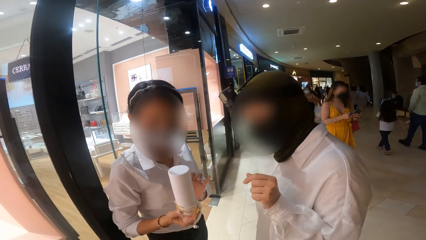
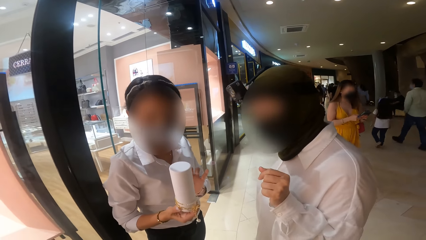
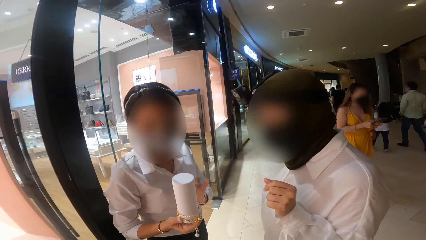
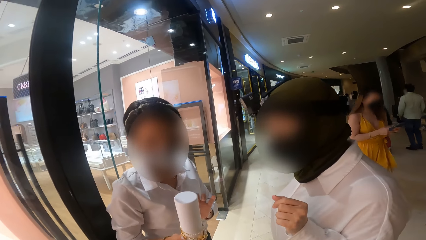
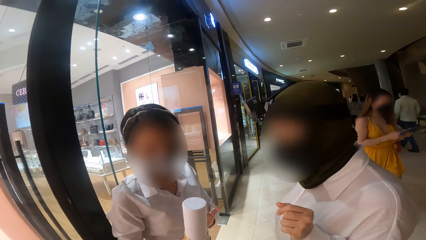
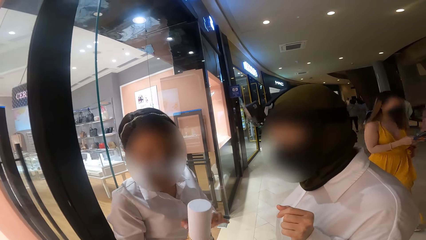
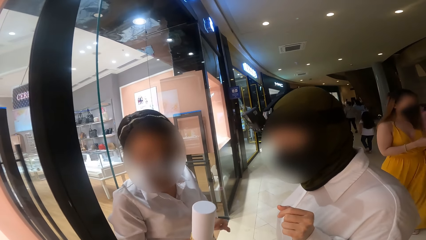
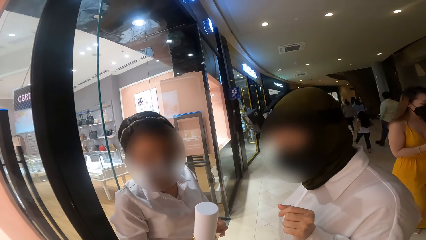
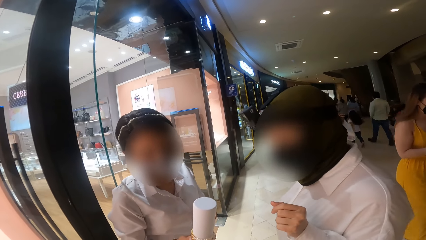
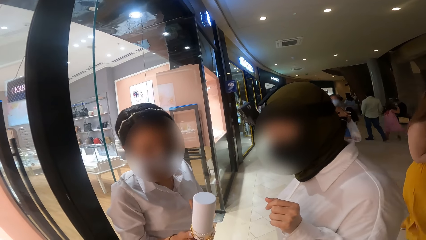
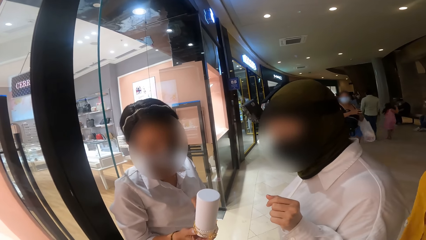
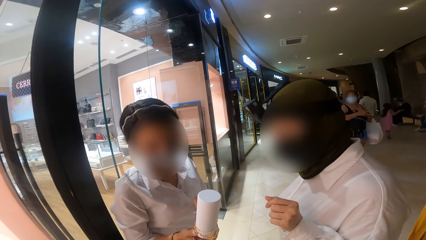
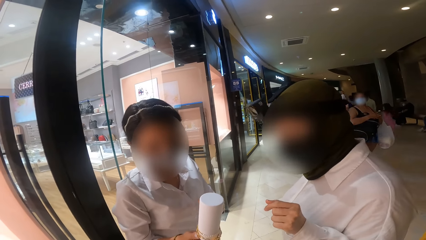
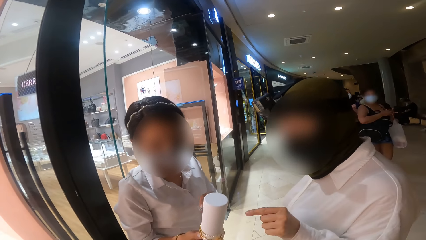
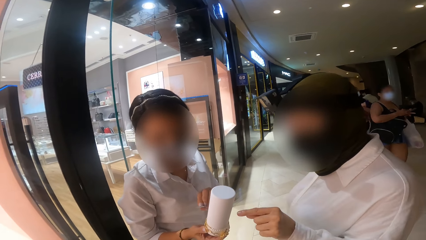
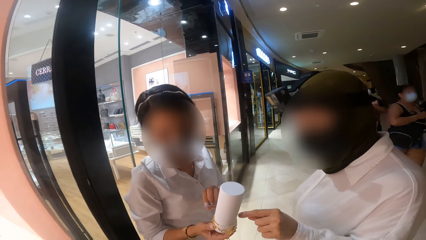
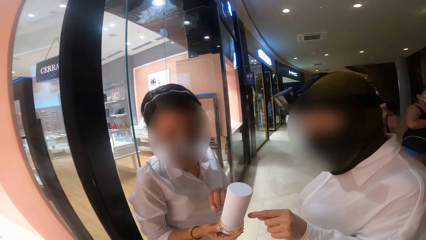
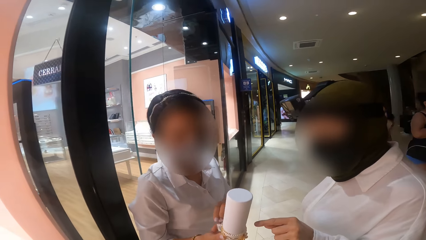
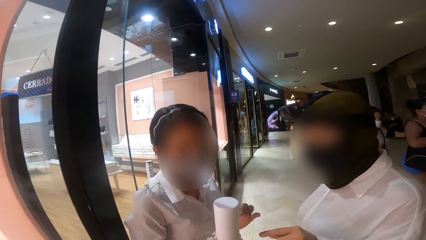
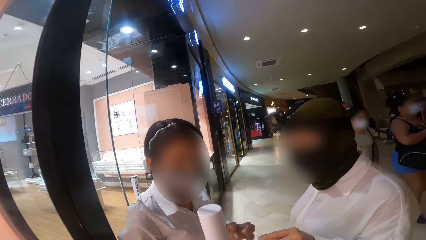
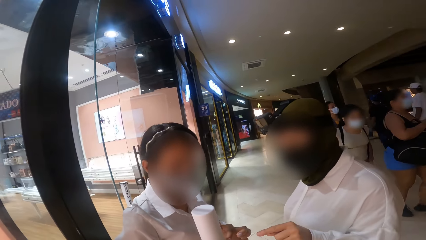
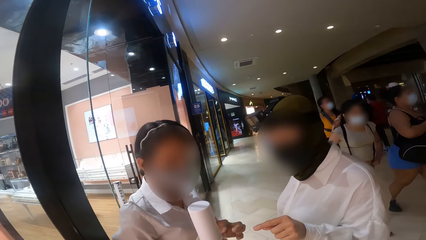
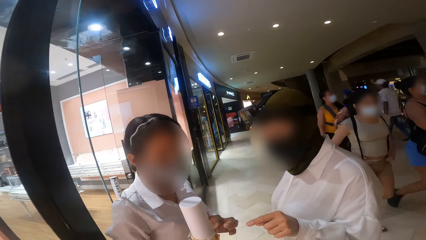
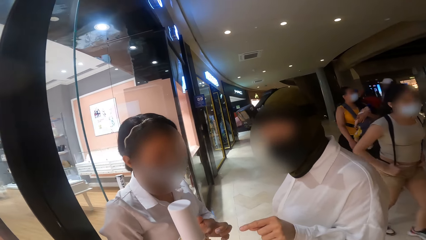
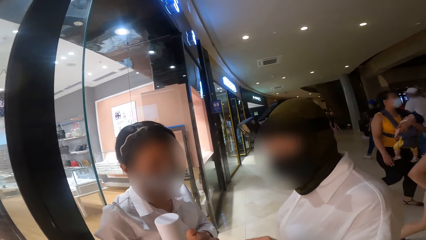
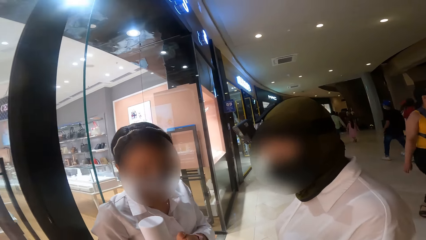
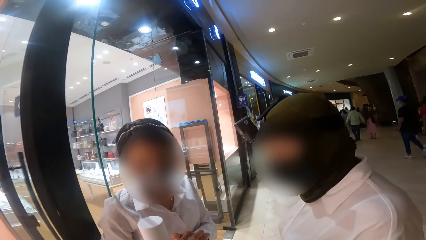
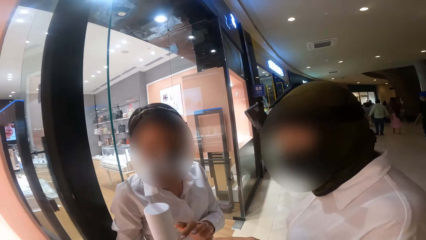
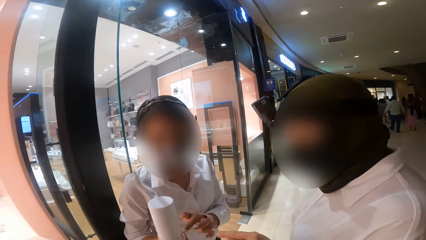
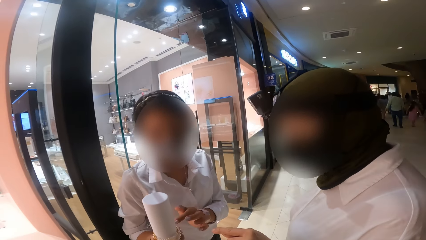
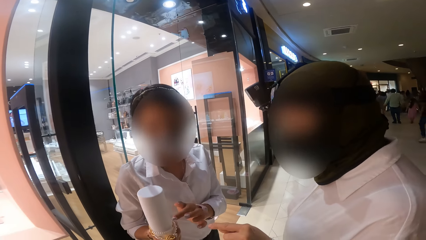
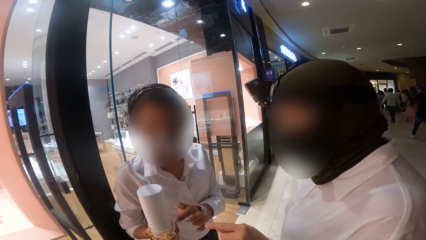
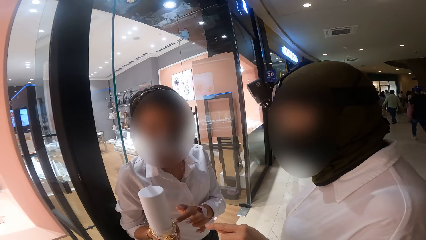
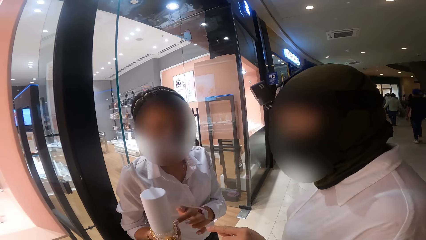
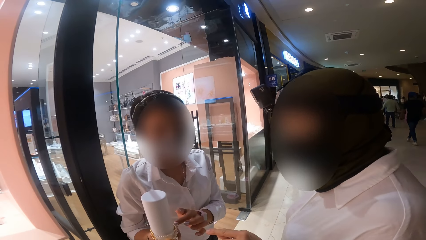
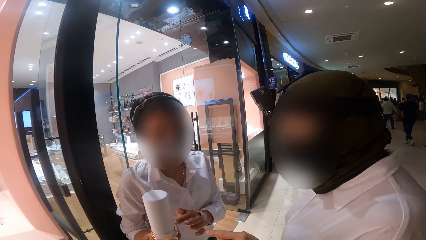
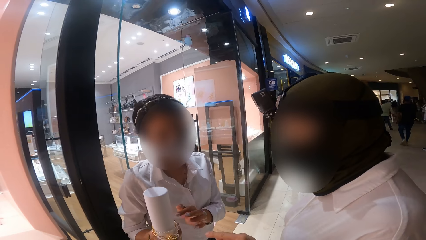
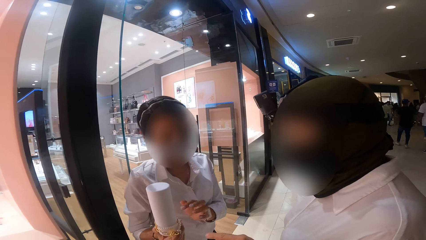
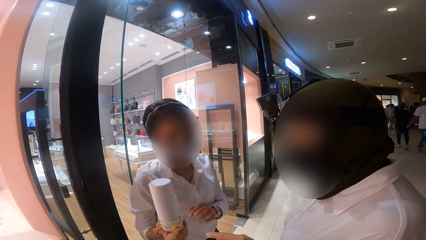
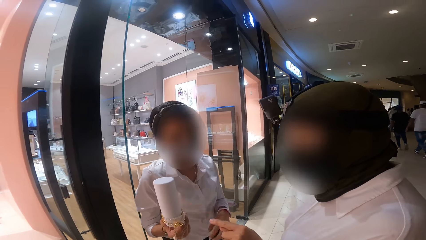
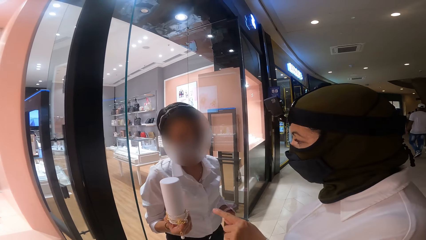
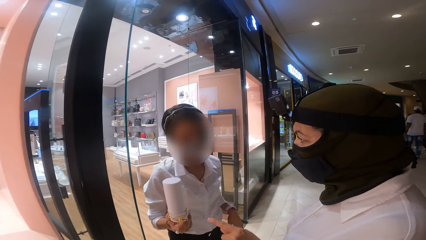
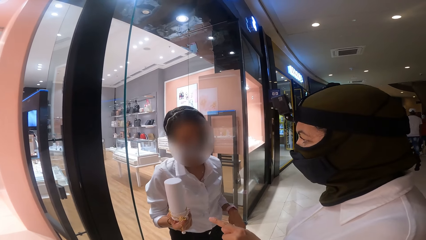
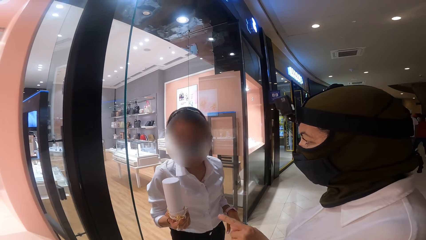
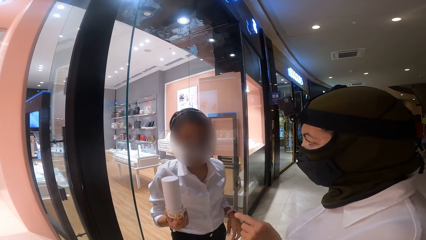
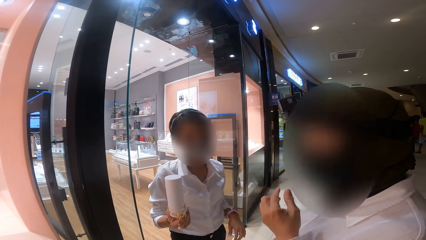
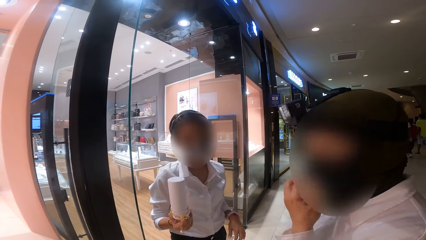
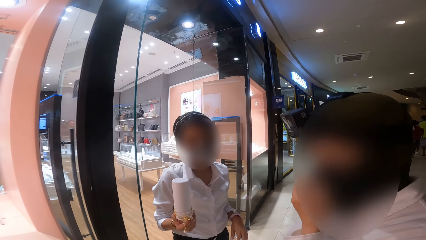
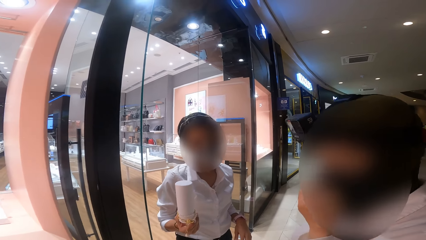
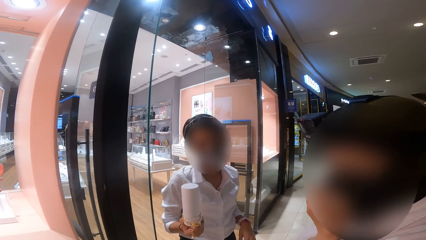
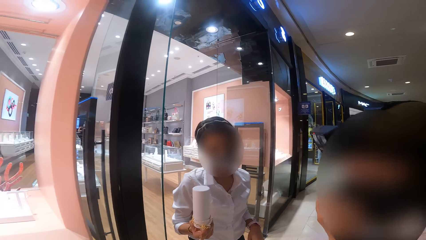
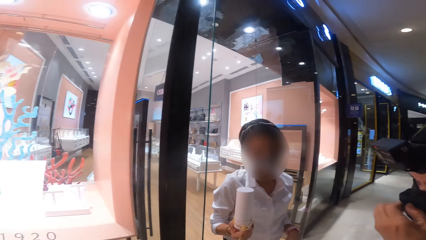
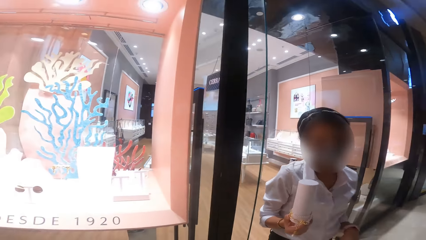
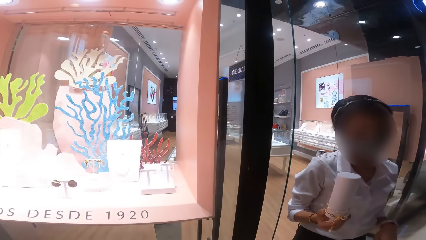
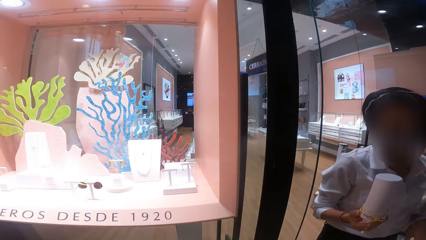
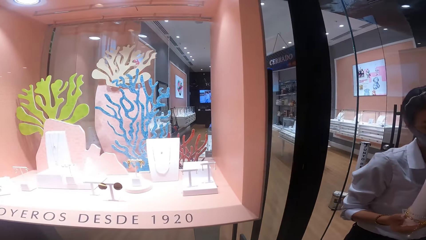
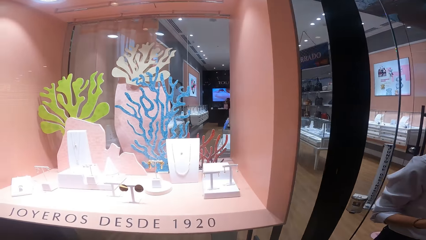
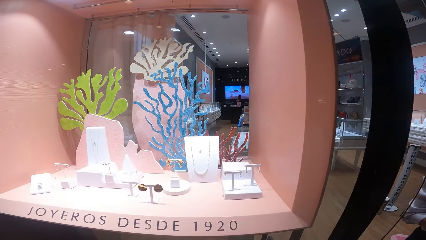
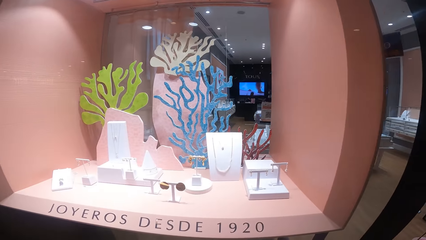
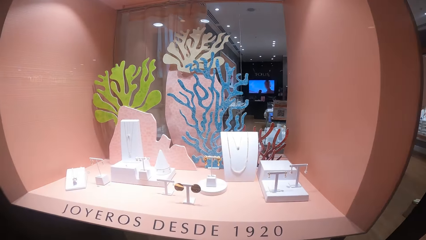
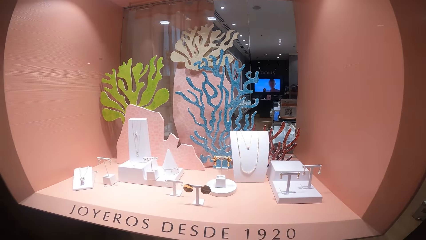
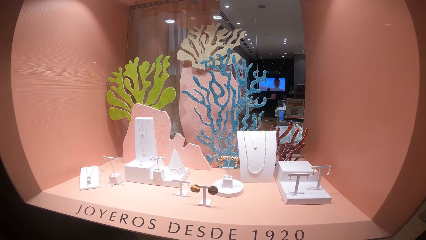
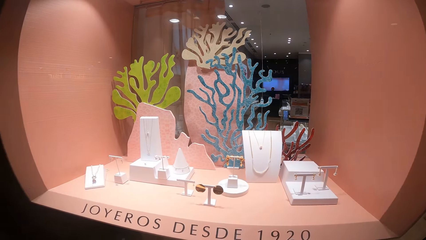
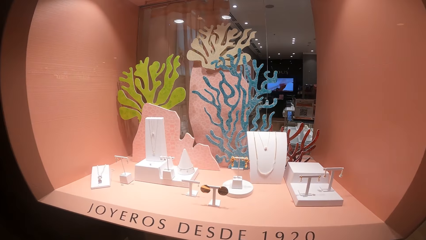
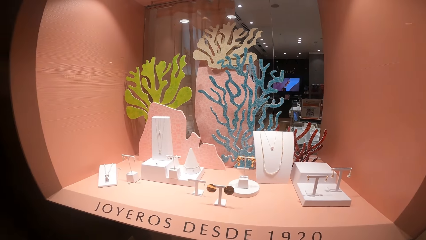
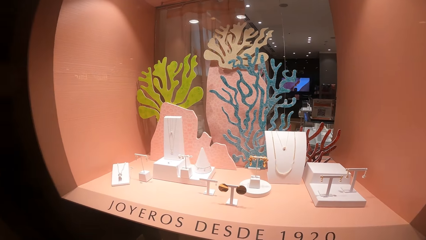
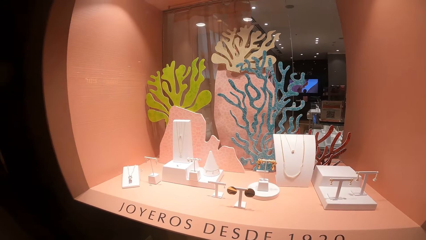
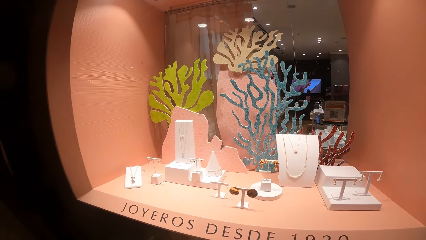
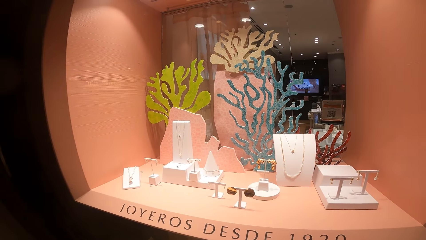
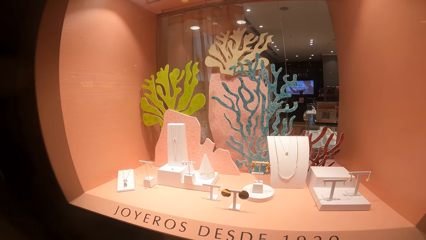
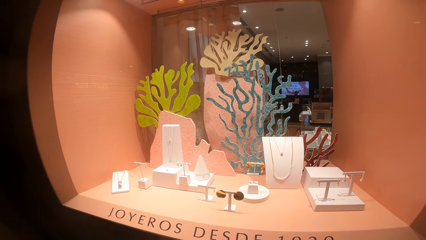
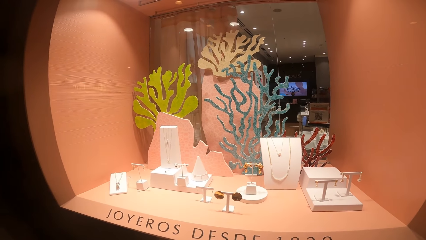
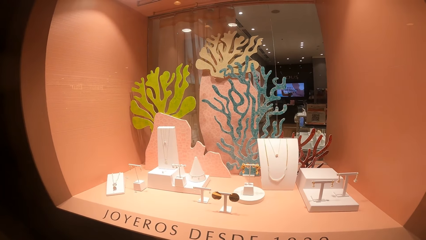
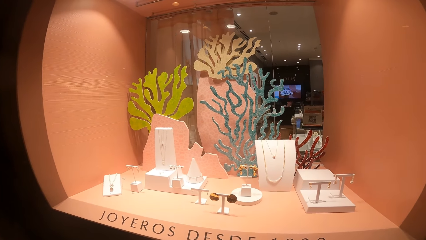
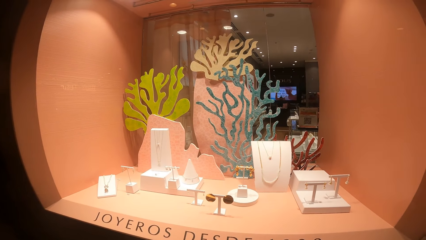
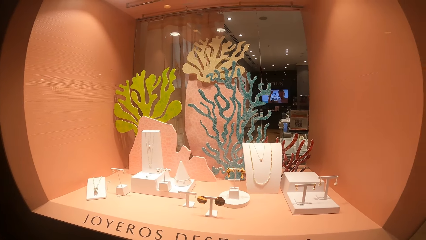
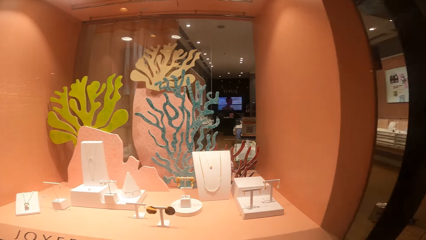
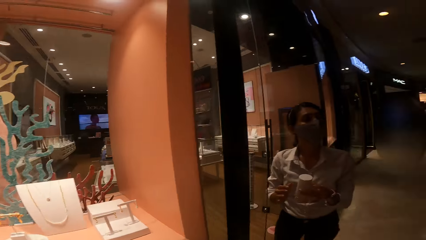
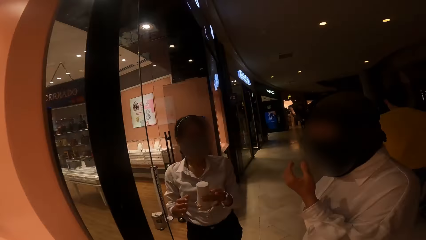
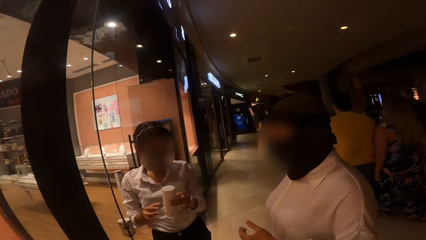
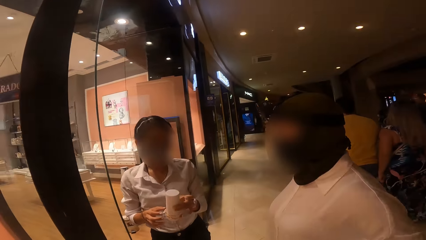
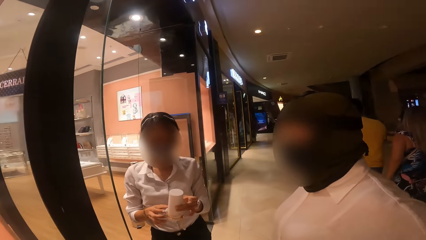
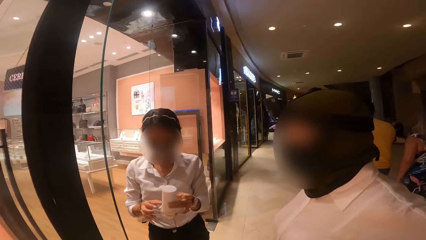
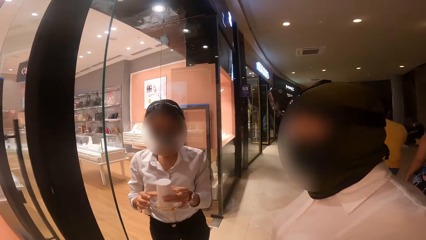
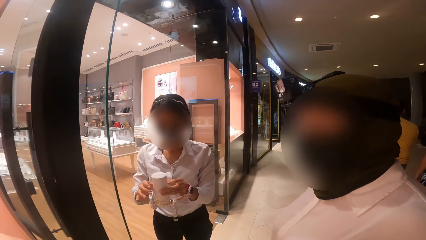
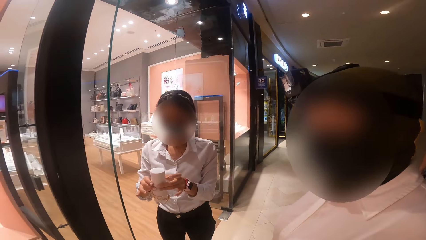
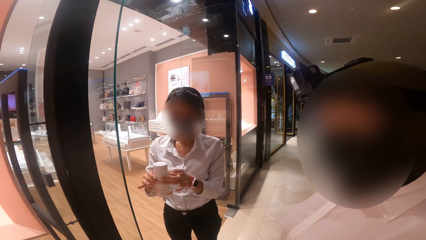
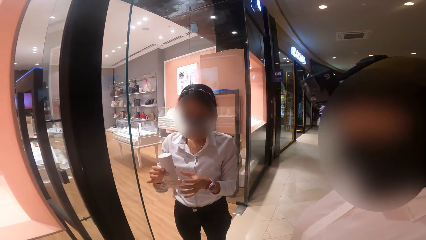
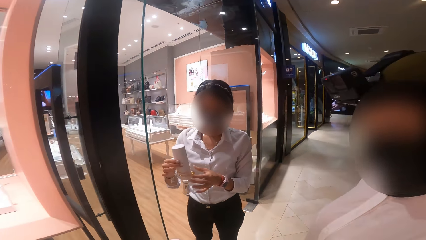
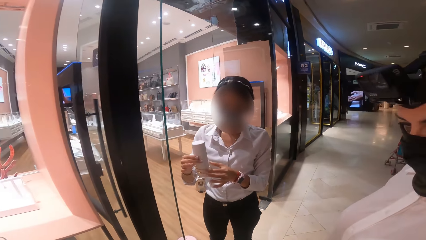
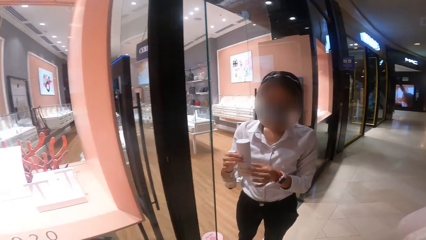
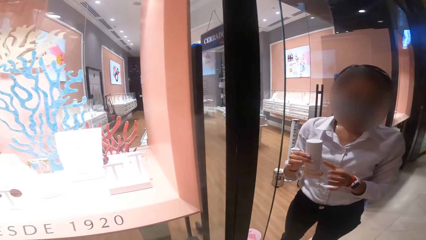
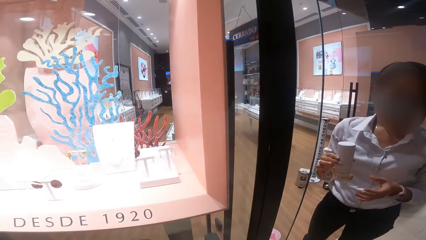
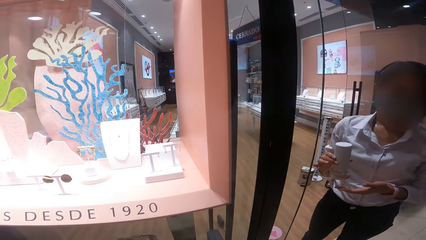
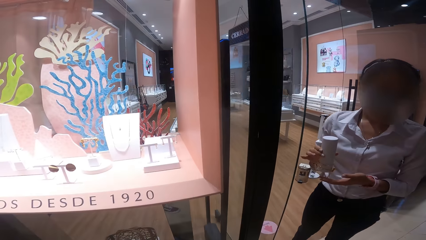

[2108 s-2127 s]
The attendant touches the jewelry holder with her left hand. The woman adjusts the mask on her face with her left hand. The attendant passes the jewelry holder from her left hand to her right hand.
